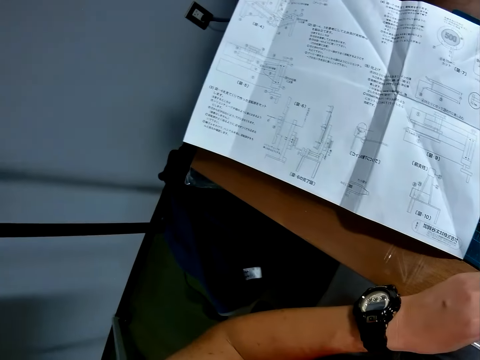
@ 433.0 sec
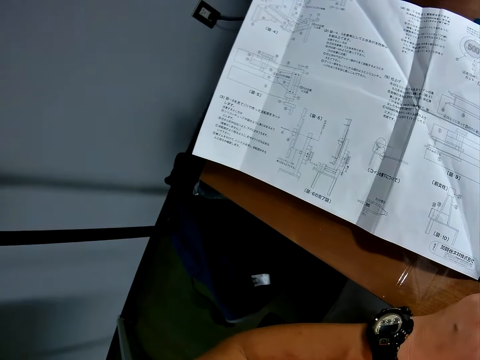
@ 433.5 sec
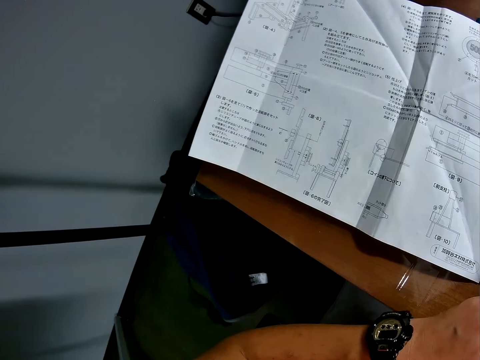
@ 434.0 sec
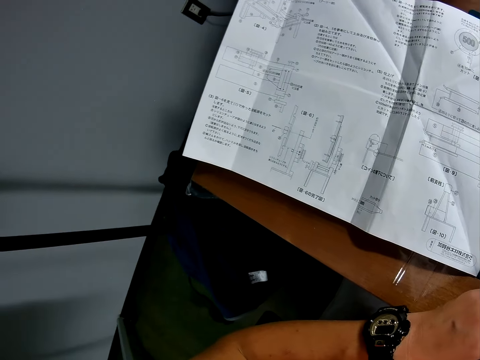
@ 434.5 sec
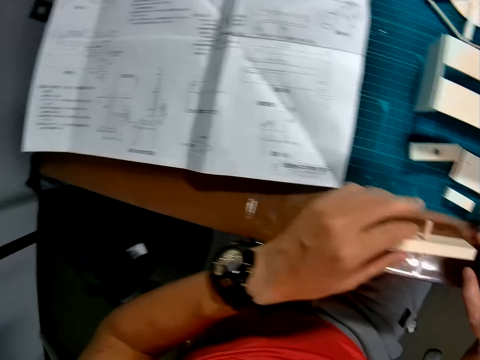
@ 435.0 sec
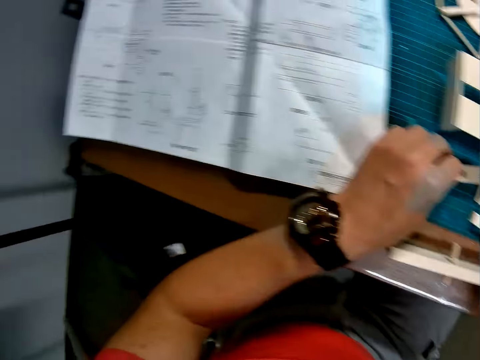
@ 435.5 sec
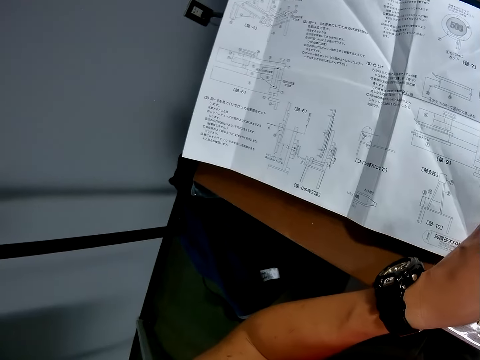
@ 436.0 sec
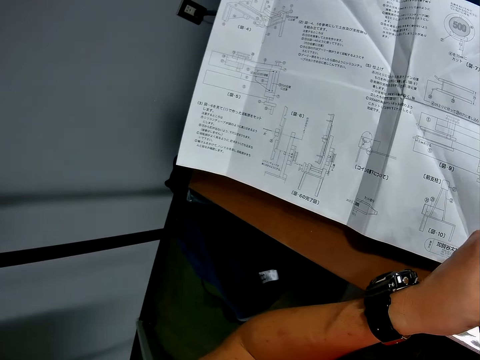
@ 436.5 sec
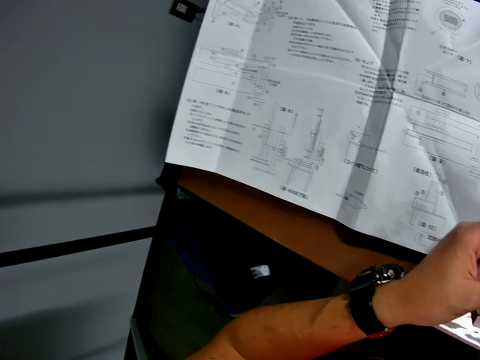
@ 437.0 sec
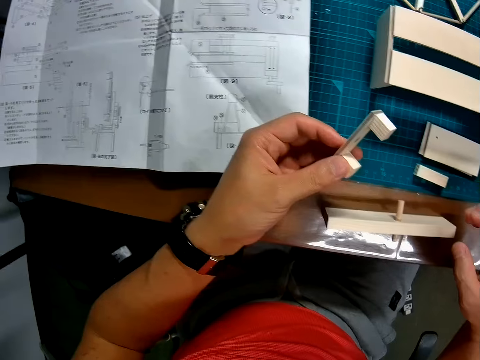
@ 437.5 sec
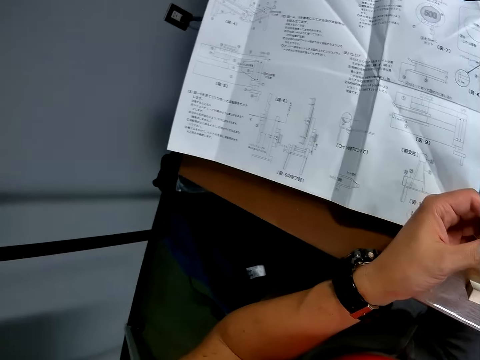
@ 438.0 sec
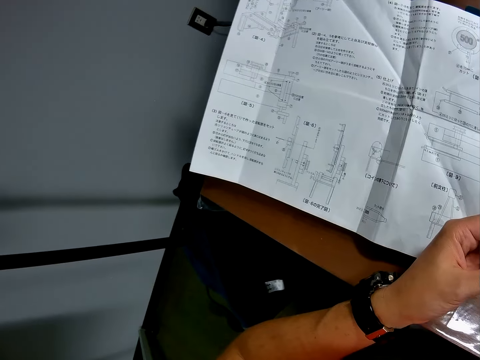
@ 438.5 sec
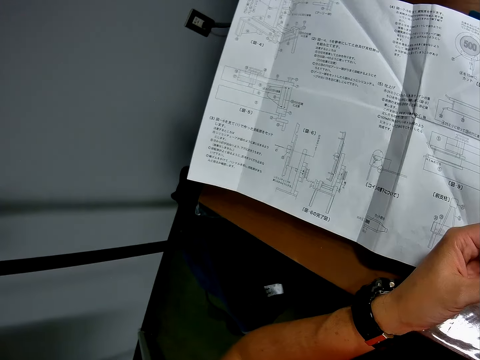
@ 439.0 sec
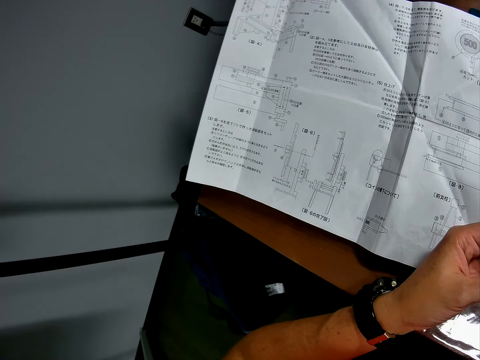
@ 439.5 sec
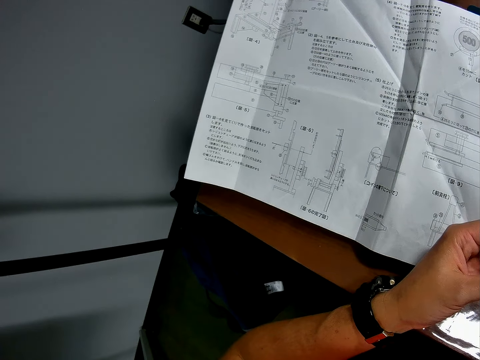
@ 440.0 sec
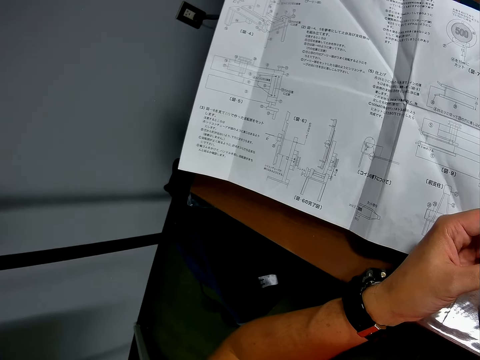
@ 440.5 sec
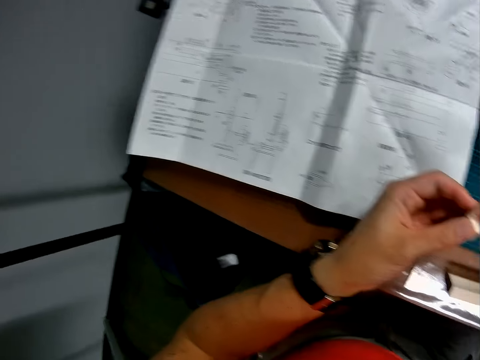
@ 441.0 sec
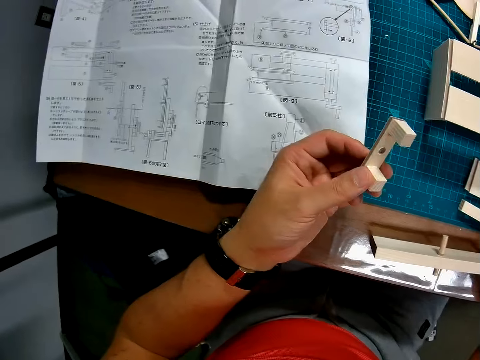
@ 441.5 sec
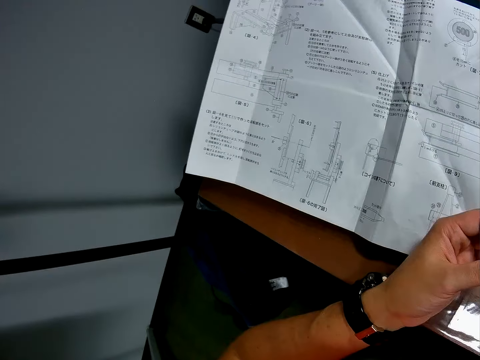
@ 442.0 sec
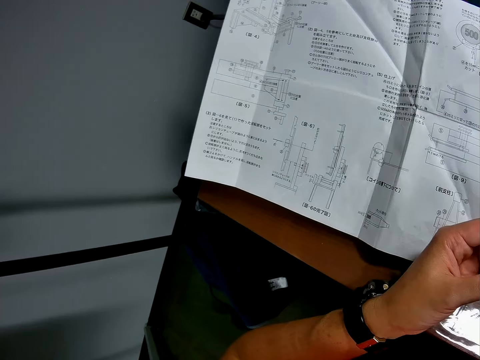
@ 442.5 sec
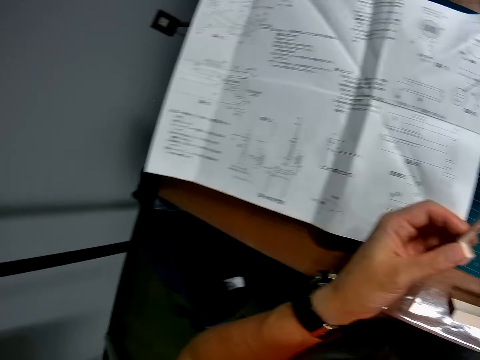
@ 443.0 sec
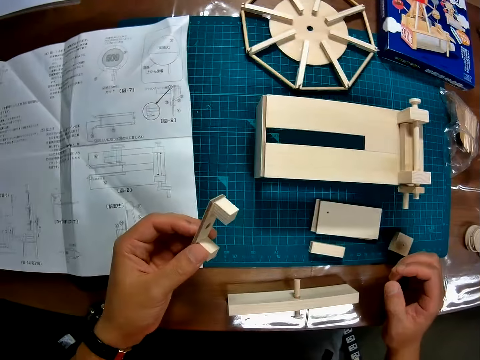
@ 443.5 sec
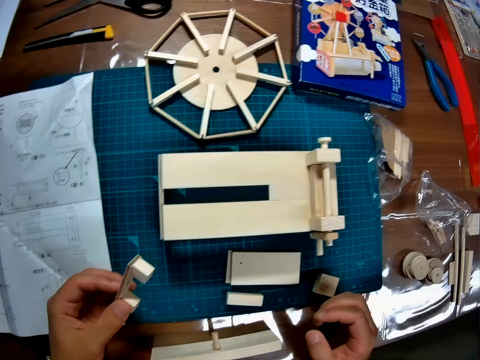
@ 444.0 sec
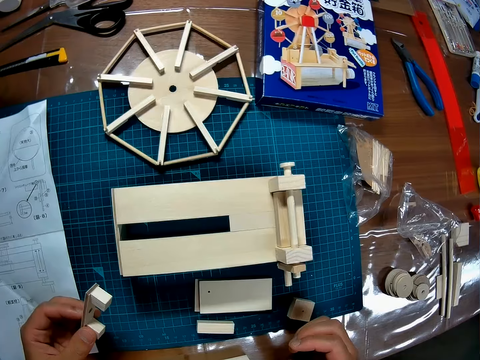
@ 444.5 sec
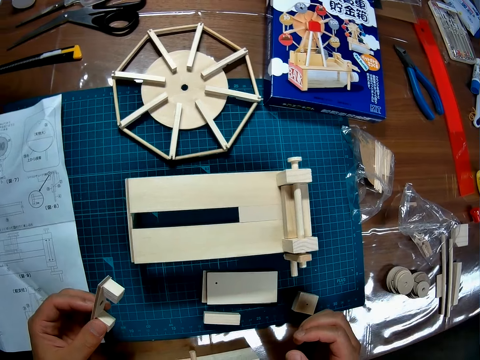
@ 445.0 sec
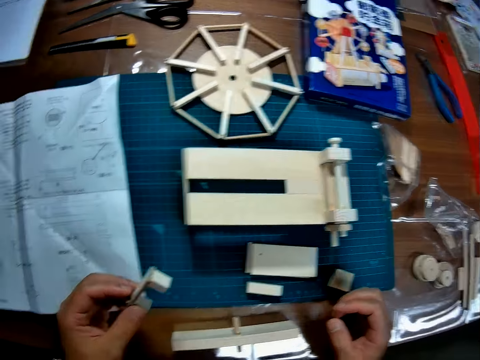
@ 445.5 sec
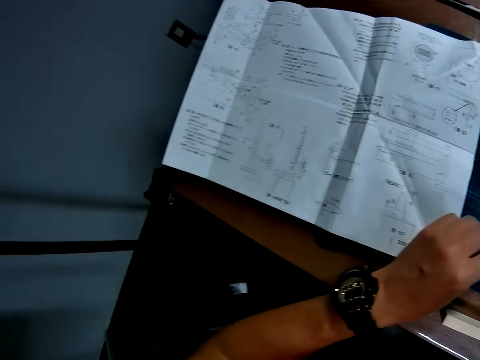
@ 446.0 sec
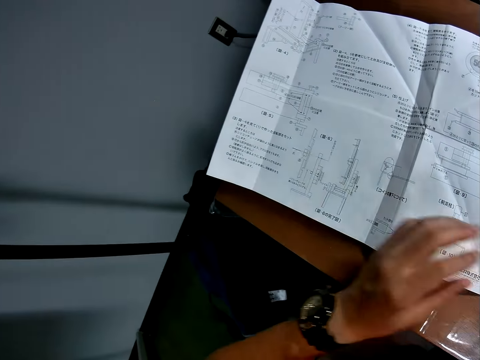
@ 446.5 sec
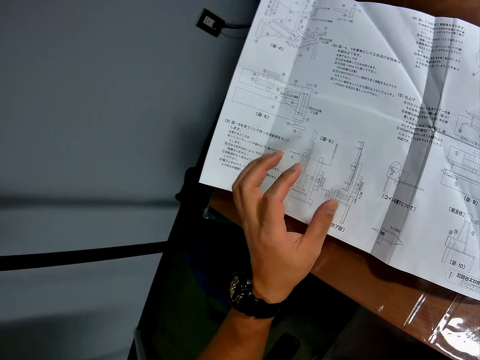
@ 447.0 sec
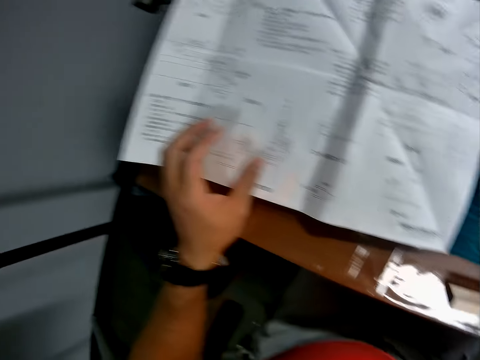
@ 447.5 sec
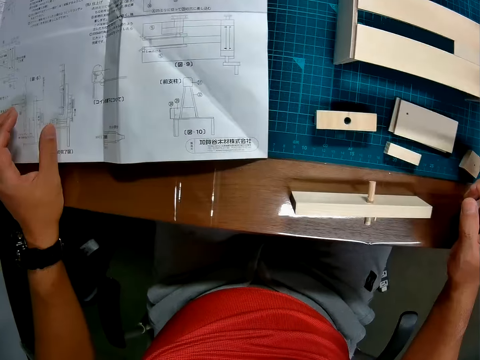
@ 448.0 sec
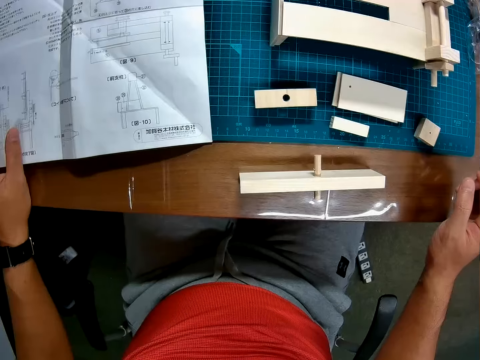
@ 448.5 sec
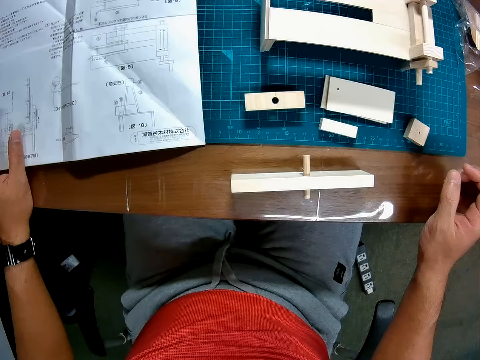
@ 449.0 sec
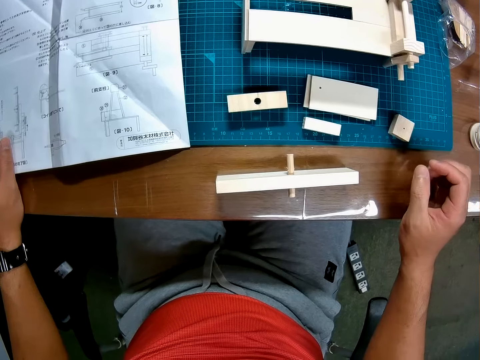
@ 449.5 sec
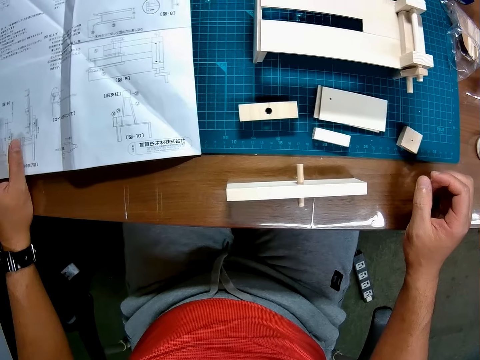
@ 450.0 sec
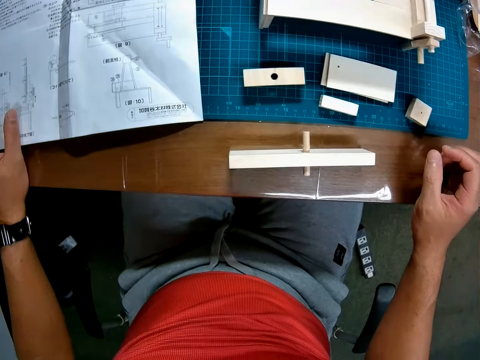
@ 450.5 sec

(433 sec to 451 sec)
The camera wearer looks at the blueprint again. They look towards the pieces of craft materials. They drop the piece of craft material on the table. They pick up the rectangular piece with cubes from the table. They look at the blueprint again. They look at the rectangular pieces. They look at the blueprint again. They look at the rectangular pieces. They look at the blueprint again. They look at the wooden mechanical model on the cutting mat. They look towards the picture on the carton box. They look at the blueprint again. They put the piece of craft material on the mat craft board. They look at the rectangular pieces on the table.

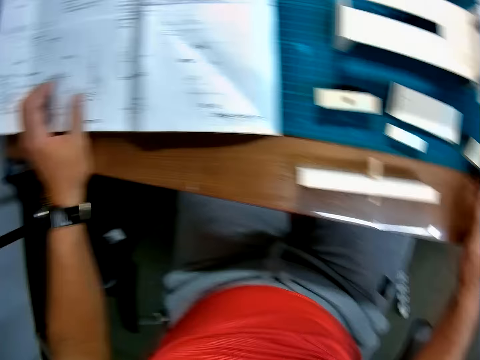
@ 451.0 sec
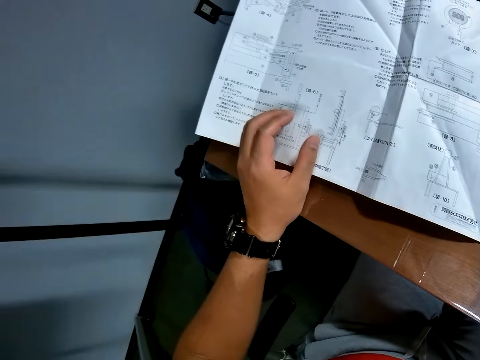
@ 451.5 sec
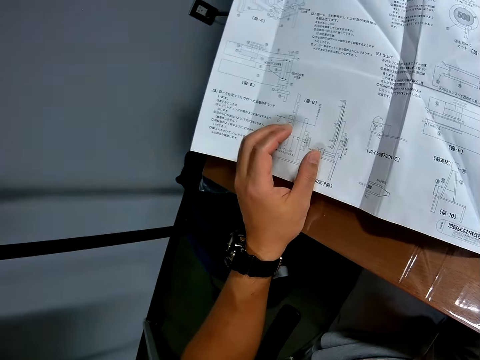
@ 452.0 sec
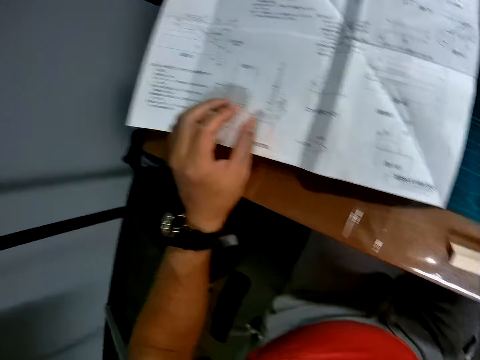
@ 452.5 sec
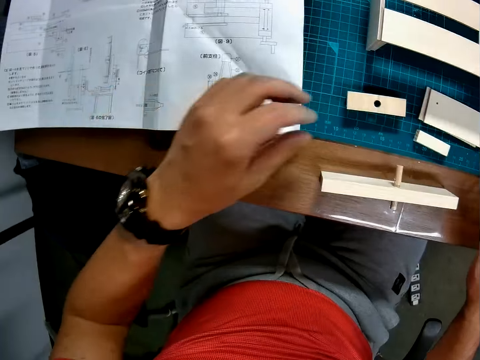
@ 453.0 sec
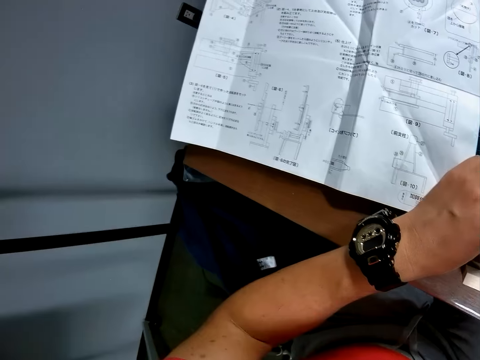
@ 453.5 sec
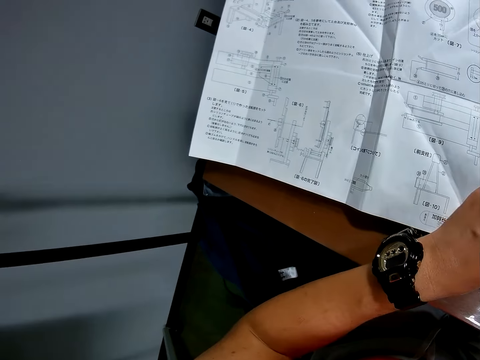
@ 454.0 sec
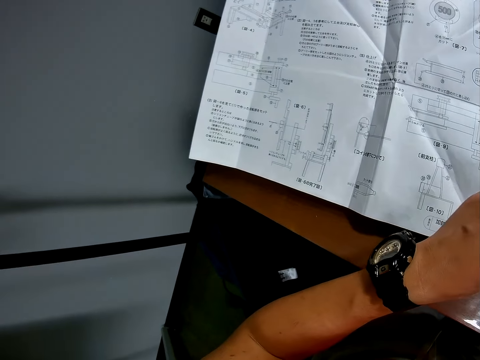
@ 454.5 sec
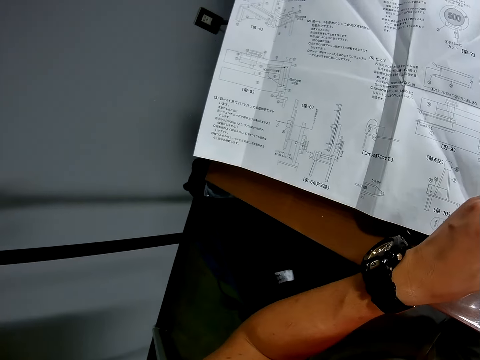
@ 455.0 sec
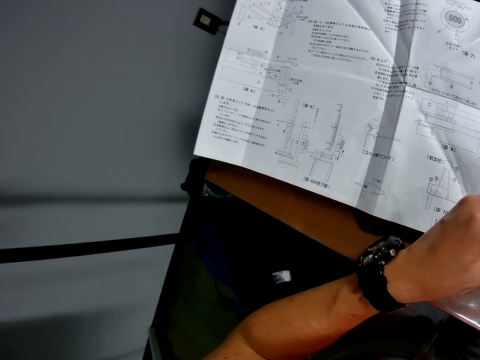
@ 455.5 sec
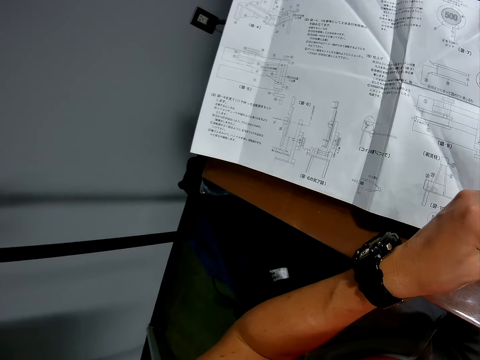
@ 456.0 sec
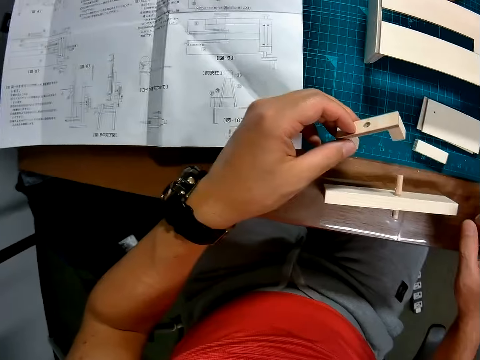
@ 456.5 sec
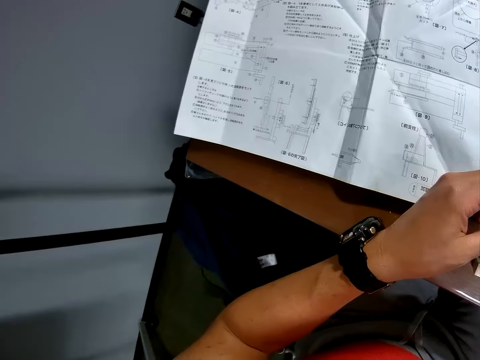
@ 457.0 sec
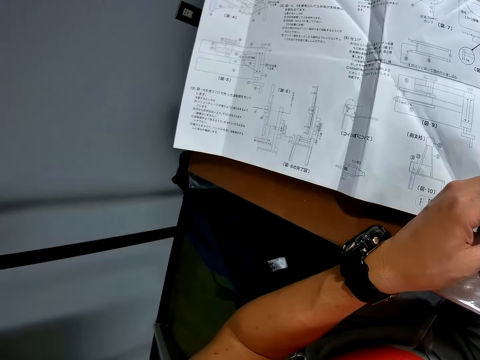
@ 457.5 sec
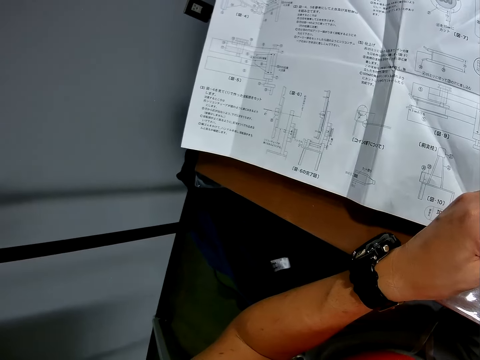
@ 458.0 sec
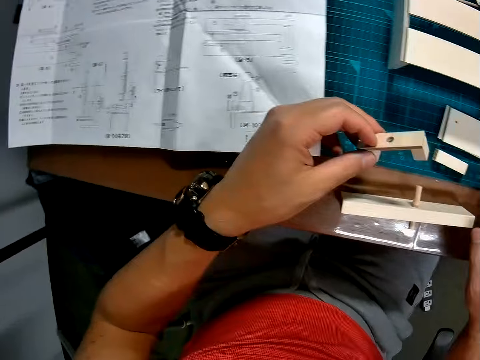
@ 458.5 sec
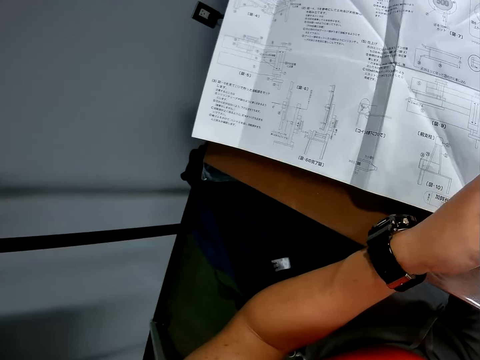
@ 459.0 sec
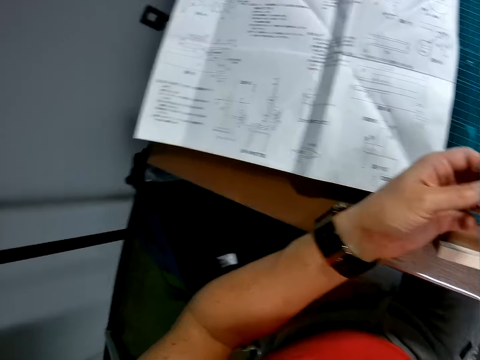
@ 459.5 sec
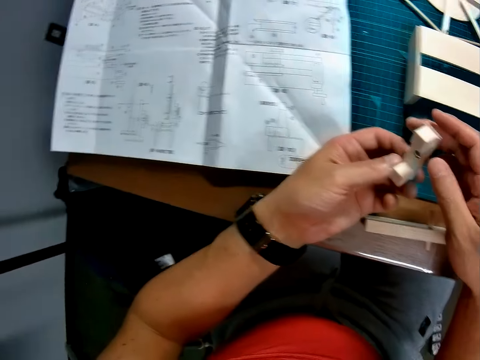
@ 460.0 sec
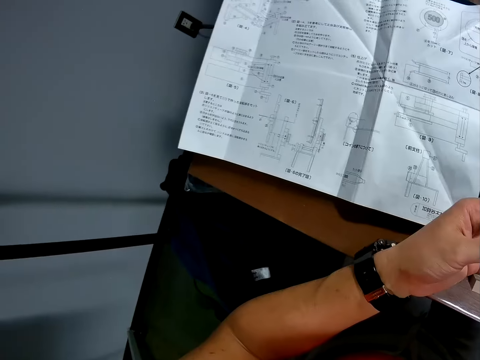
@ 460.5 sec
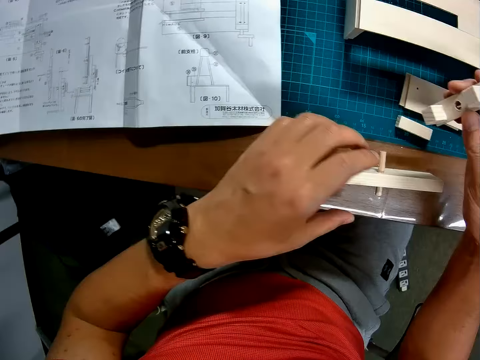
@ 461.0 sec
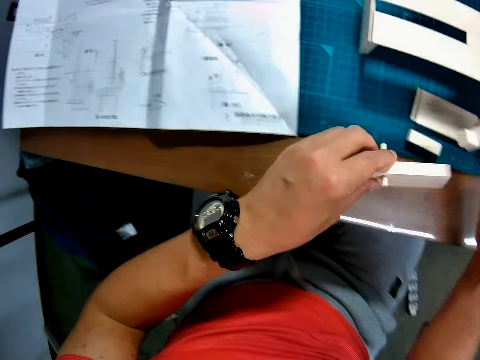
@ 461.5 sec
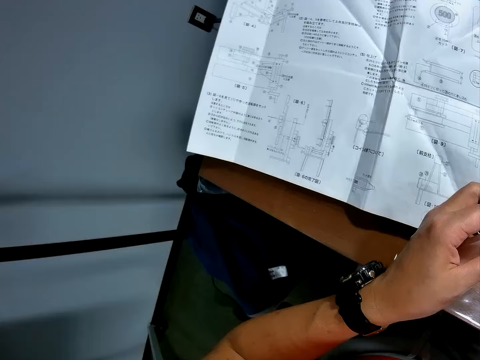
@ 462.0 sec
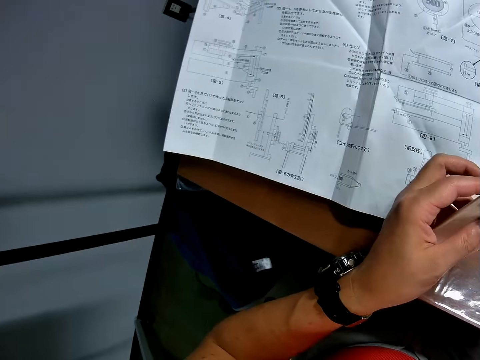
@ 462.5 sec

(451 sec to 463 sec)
The camera wearer looks at the blueprint again. They touch the rectangular piece on the table. They look back and forth at the blueprint and the pieces on the table. They pick up the piece of craft material on the mat craft board. They look at the piece of craft material. They look towards the manual paper. They look at the piece of craft material. They look towards the manual paper. They look at the piece of craft material. They look towards the manual paper. They pick up the big rectangular piece from the table. They look back and forth at the blueprint and the pieces on the table again.
